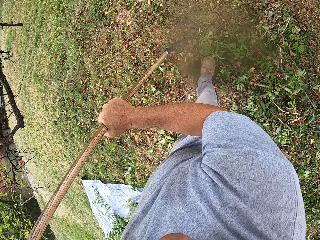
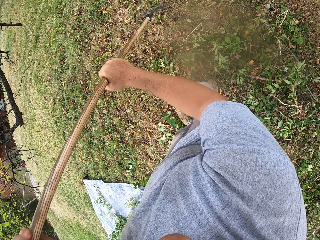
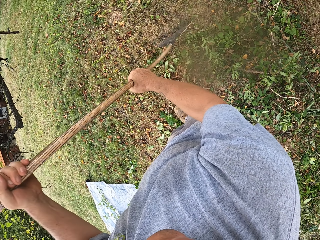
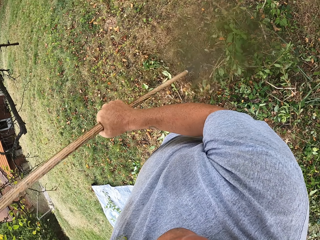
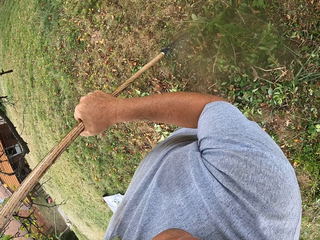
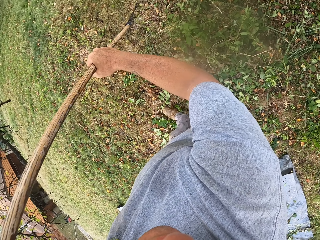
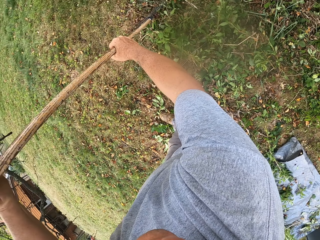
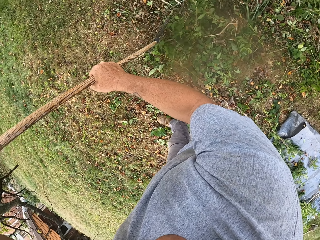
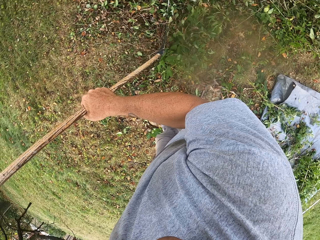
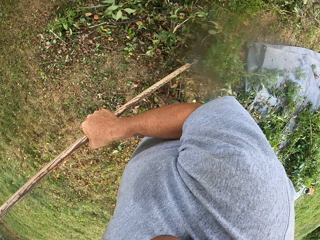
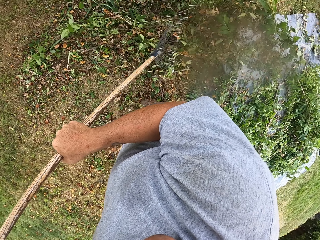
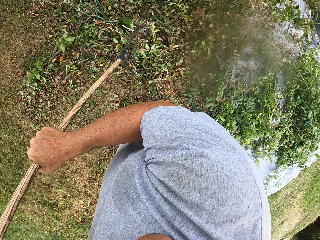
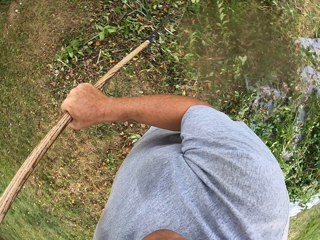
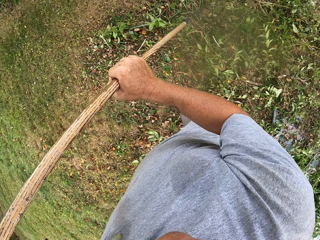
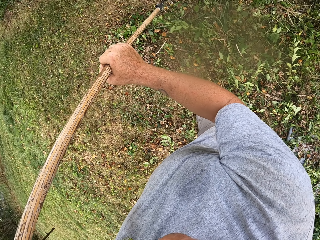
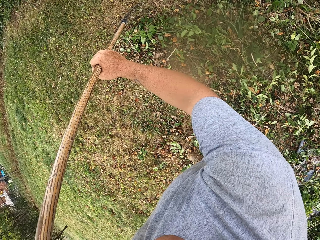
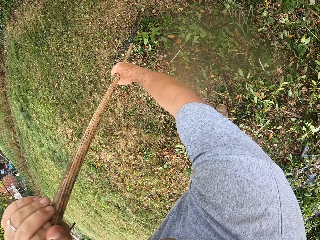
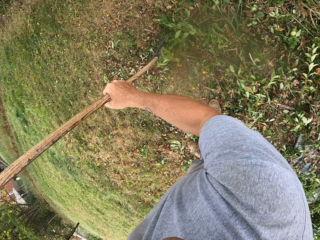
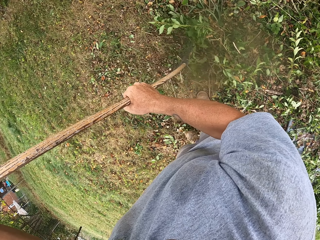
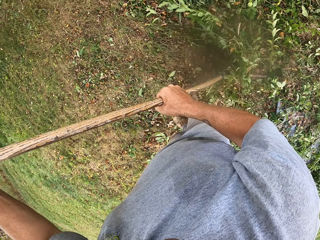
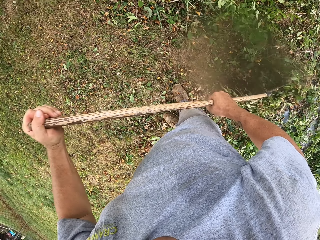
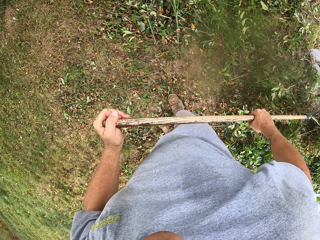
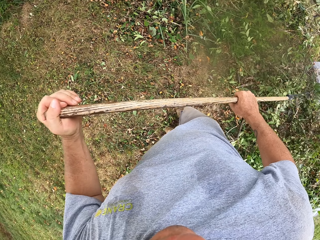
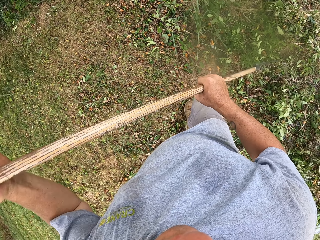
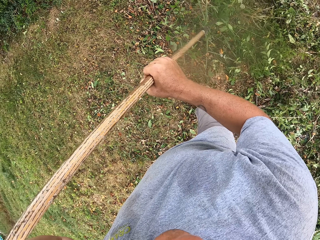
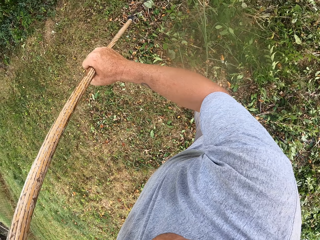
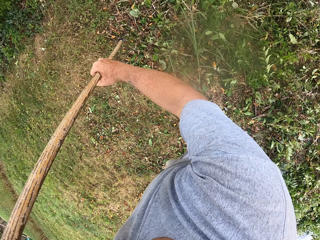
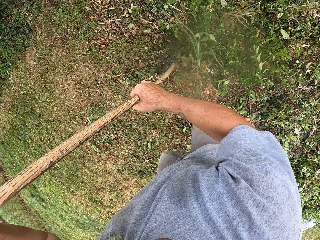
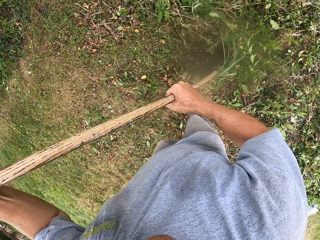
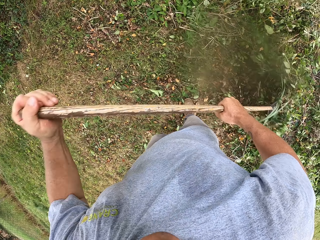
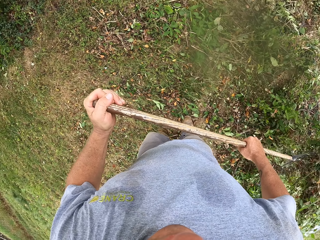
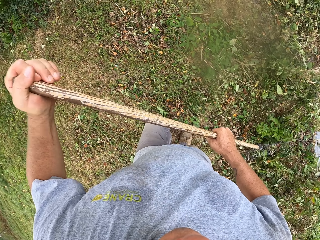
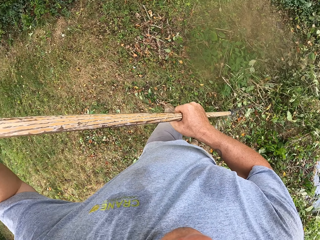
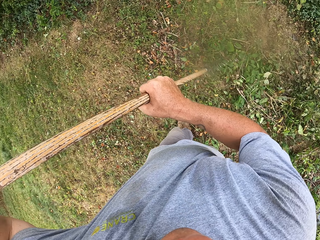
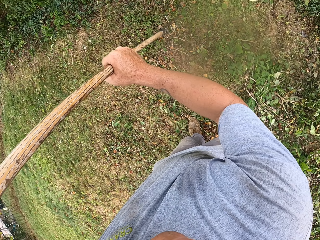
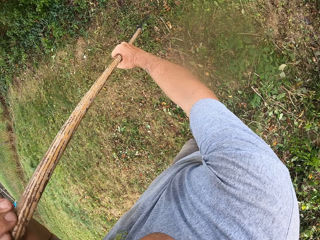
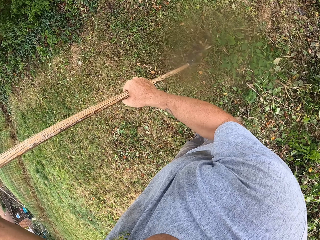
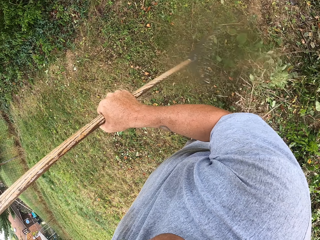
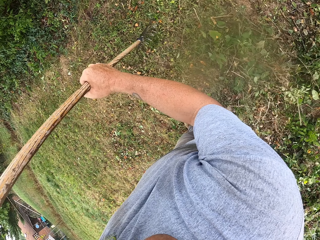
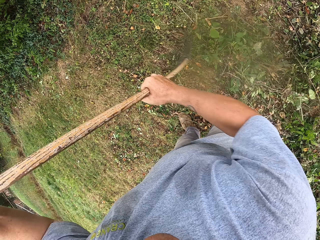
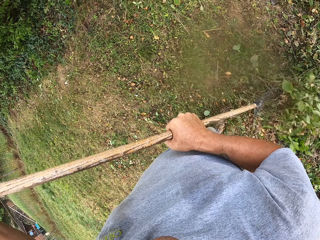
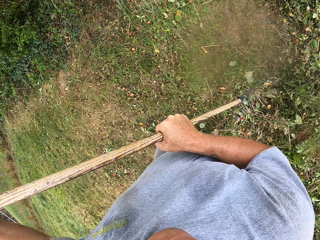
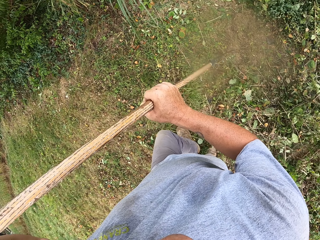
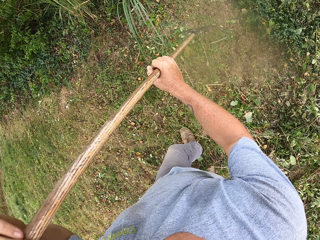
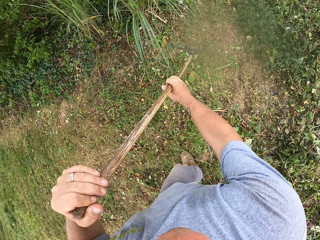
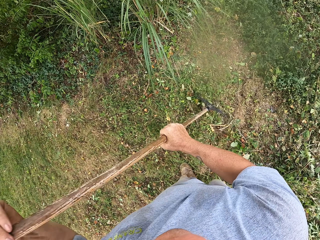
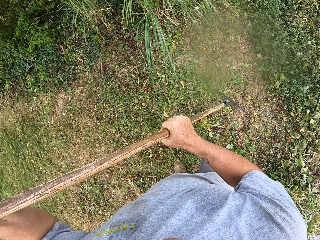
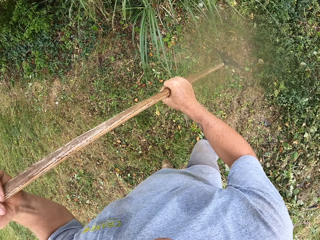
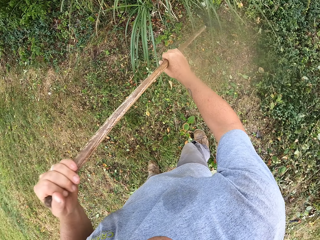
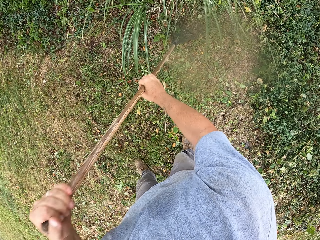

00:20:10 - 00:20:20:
The camera wearer pulls leaves towards the sack. They gather the leaves with a rake.

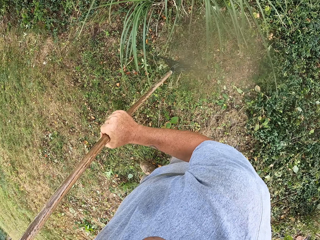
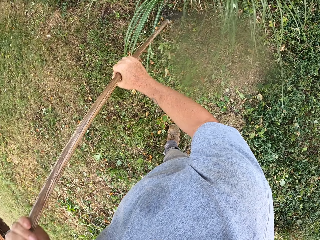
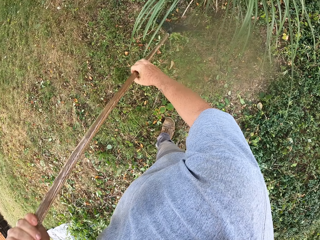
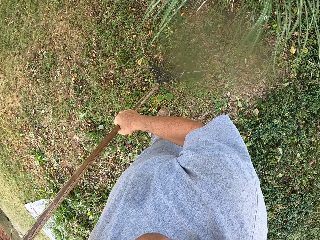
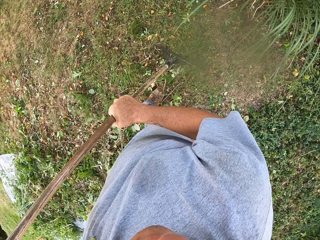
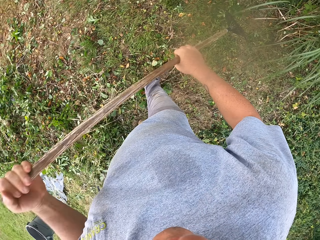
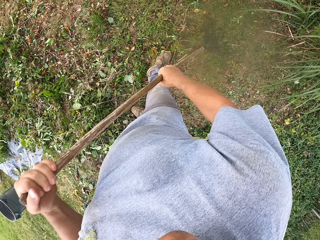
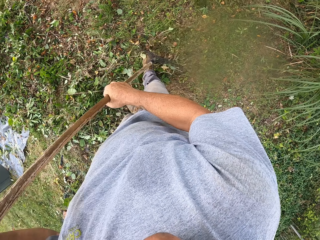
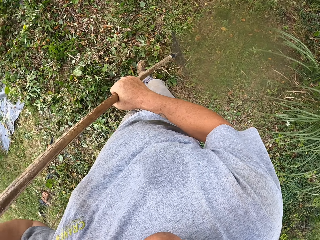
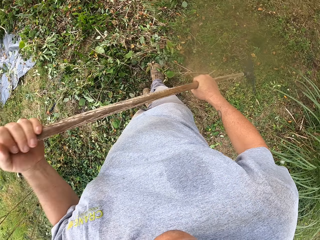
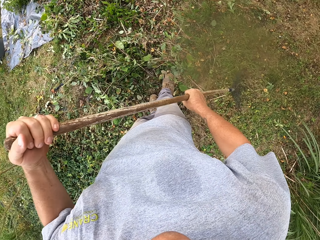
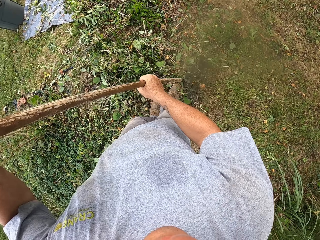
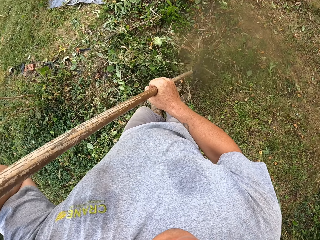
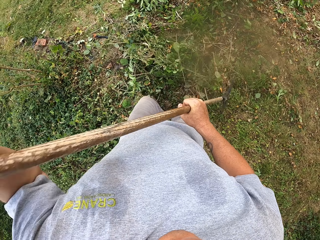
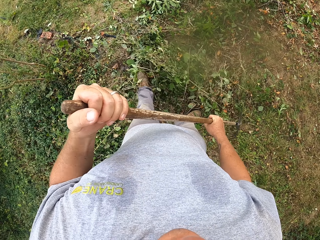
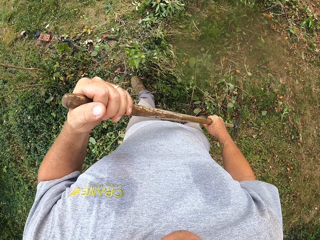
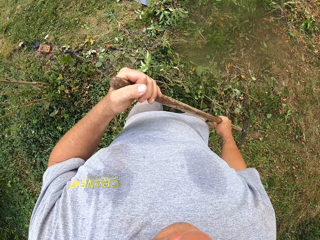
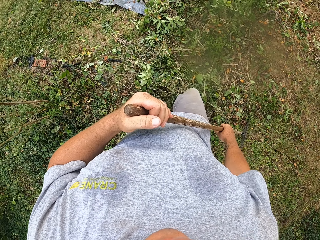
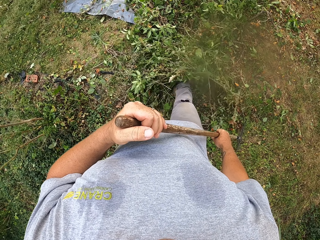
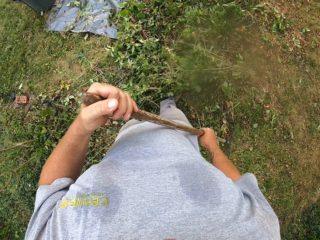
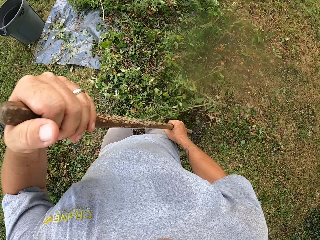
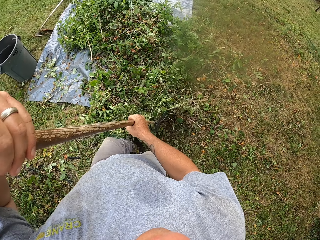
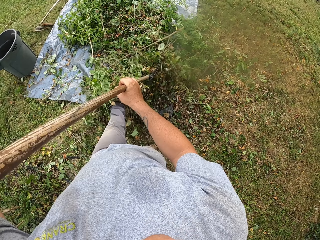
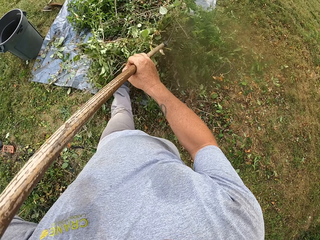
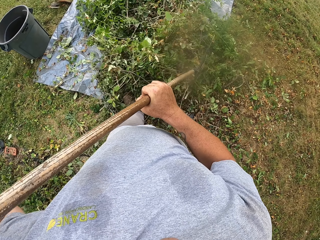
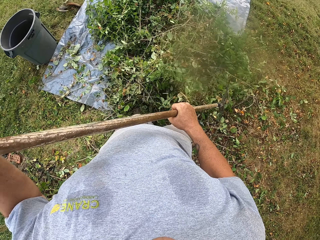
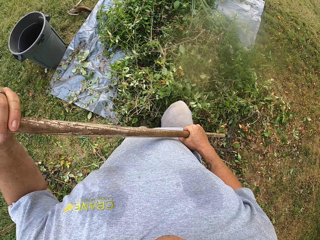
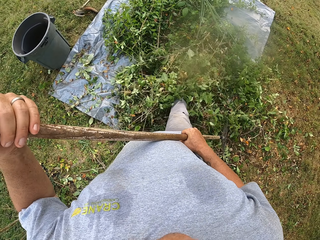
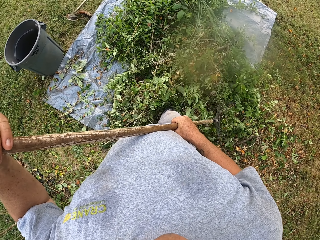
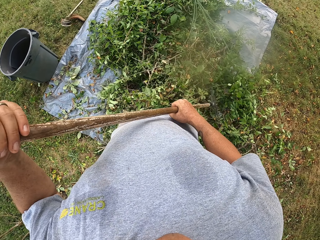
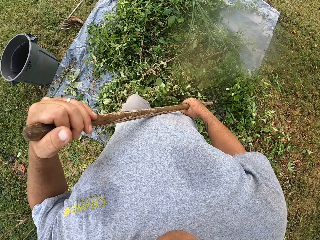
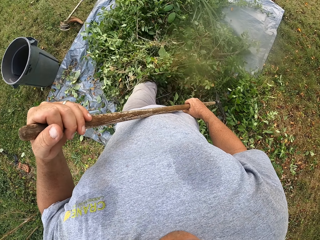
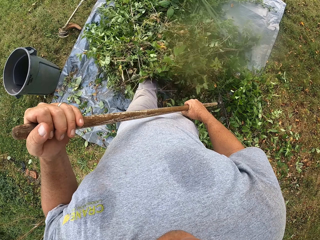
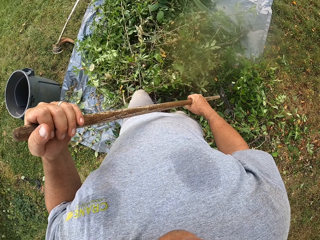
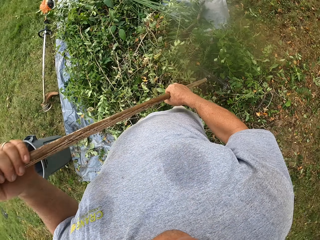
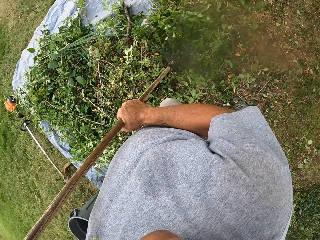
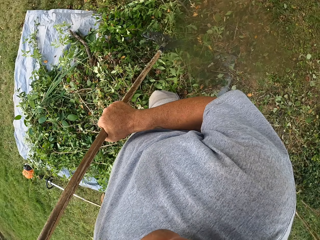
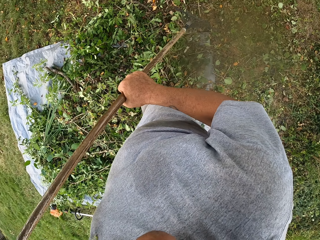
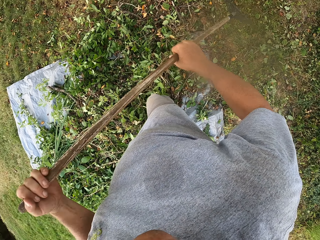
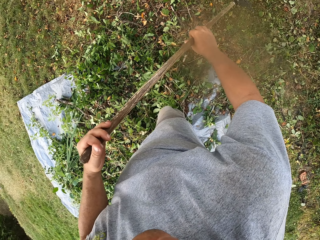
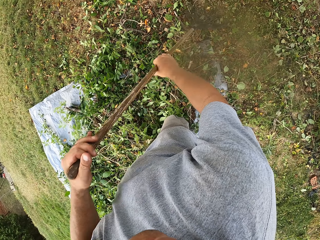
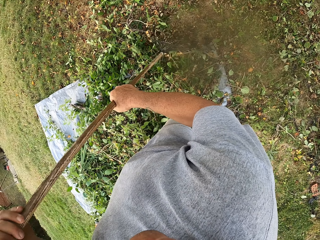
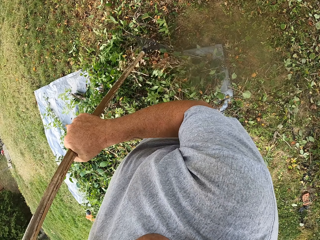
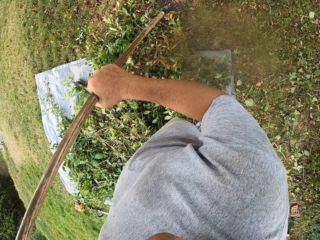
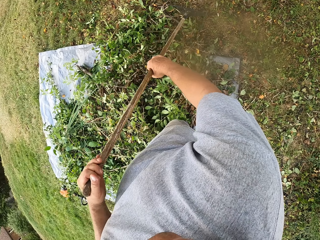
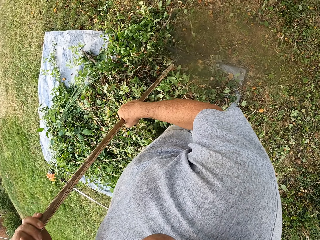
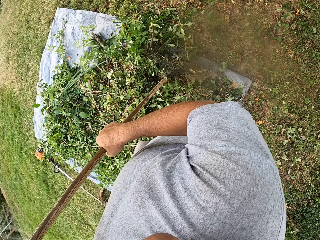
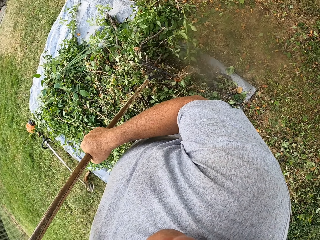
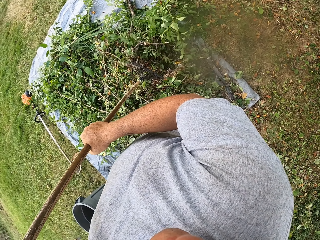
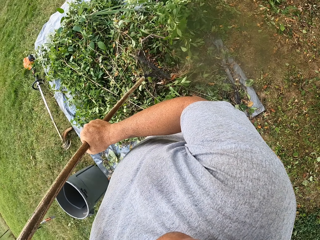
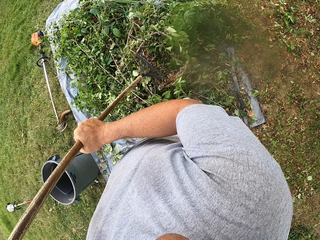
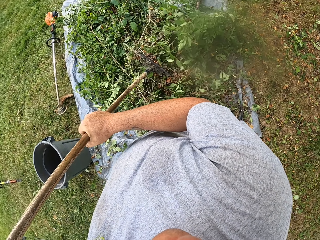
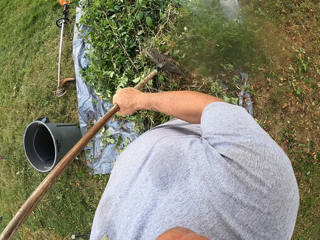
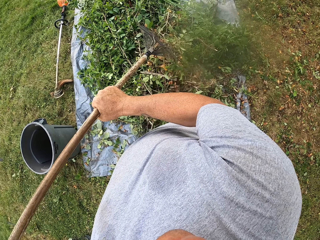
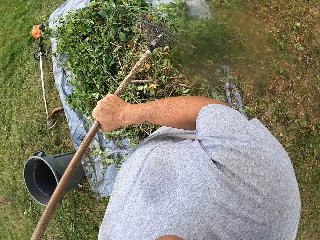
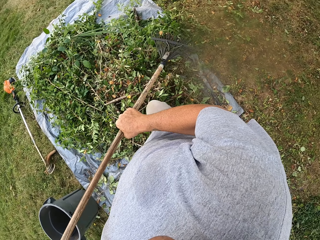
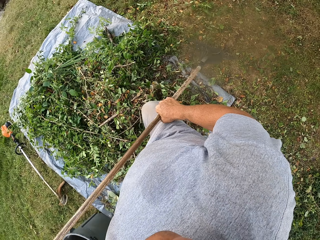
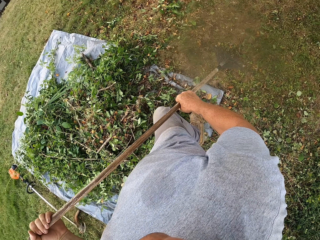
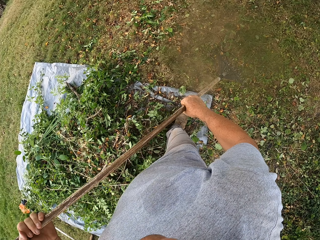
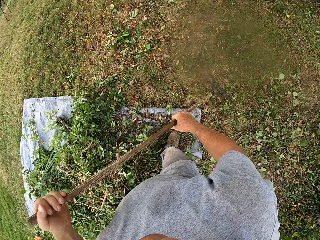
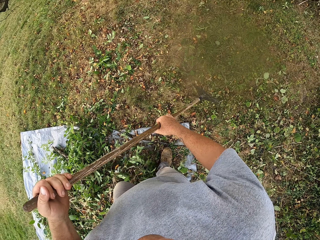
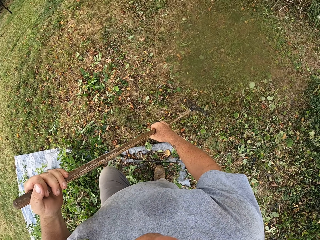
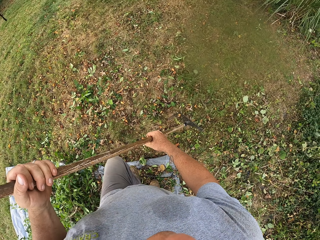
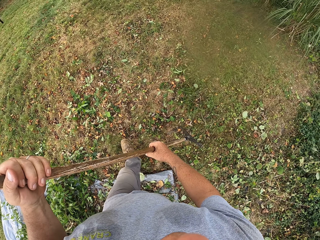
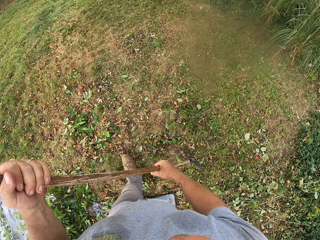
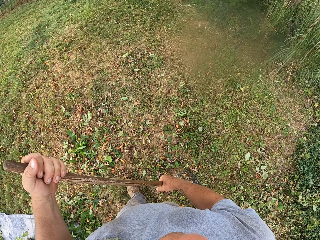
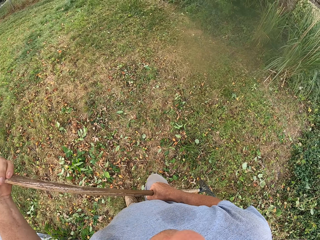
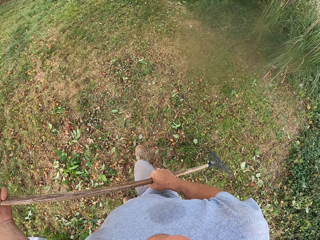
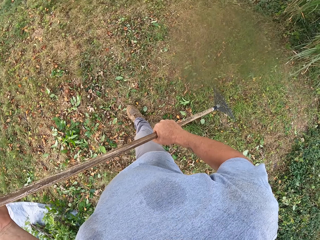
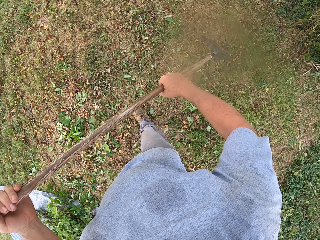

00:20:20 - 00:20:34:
The camera wearer turns around. They push the branches using the legs. They gather leaves with a rake on the sack. They move from the sack.
